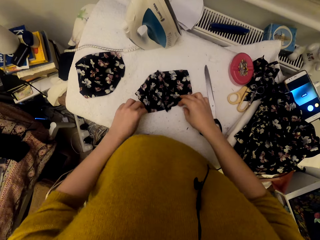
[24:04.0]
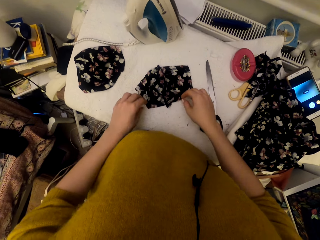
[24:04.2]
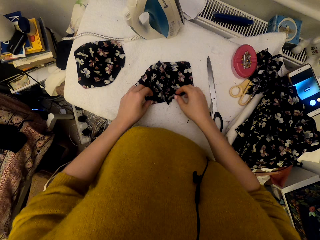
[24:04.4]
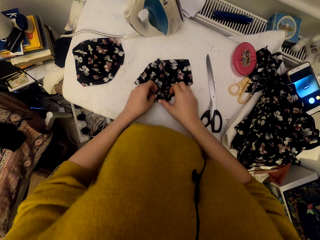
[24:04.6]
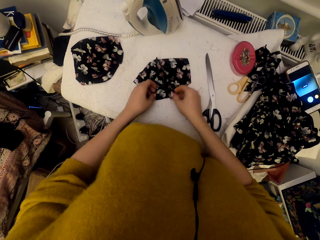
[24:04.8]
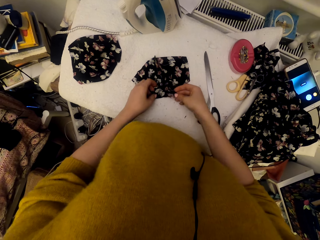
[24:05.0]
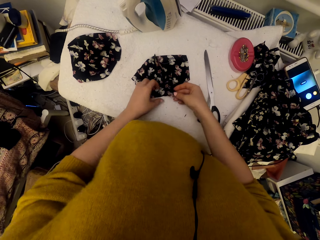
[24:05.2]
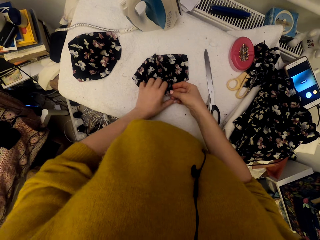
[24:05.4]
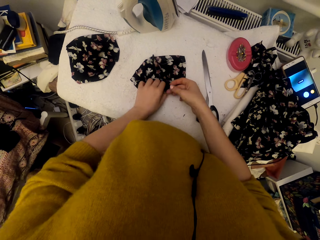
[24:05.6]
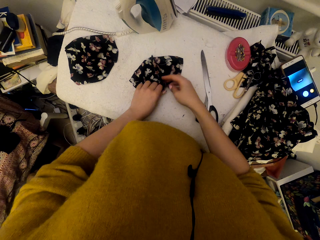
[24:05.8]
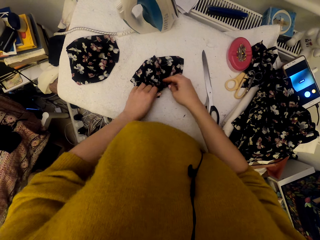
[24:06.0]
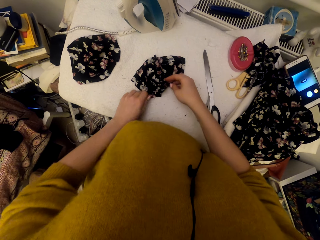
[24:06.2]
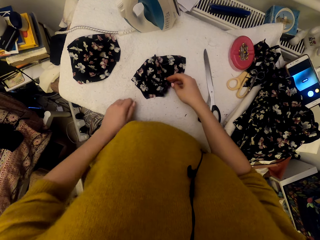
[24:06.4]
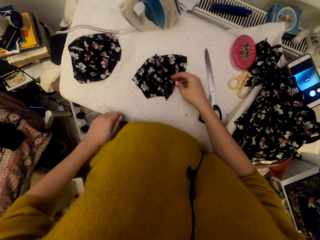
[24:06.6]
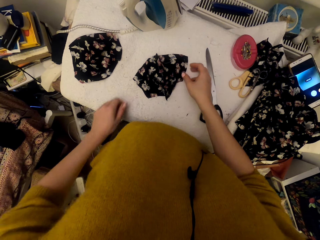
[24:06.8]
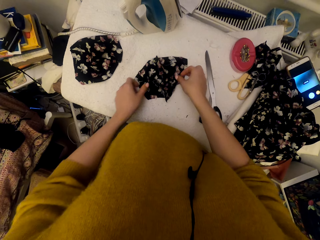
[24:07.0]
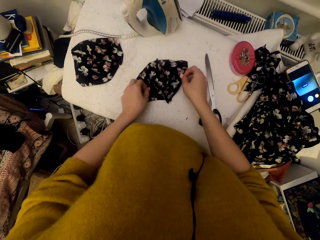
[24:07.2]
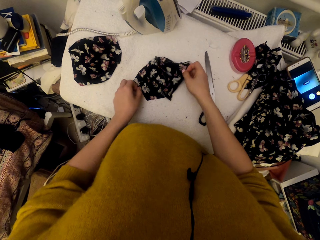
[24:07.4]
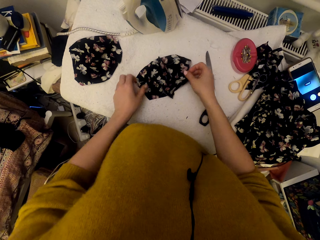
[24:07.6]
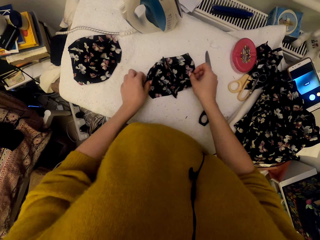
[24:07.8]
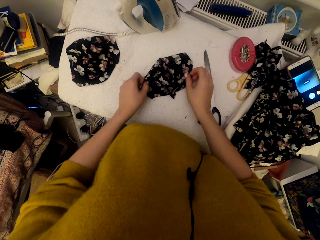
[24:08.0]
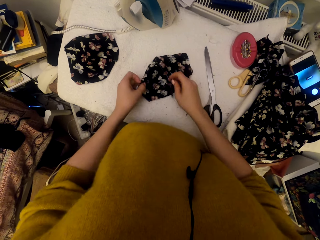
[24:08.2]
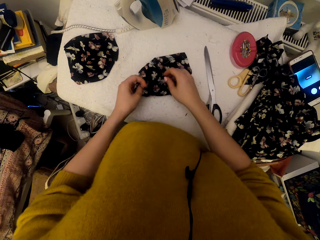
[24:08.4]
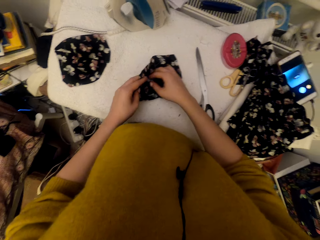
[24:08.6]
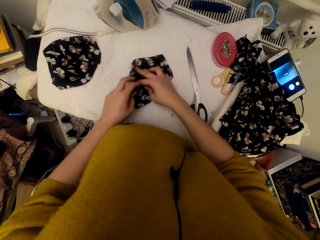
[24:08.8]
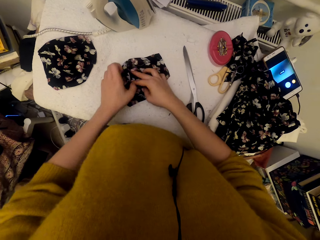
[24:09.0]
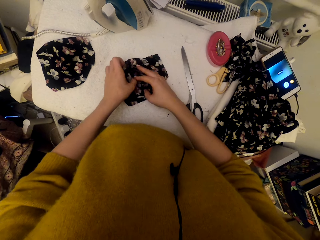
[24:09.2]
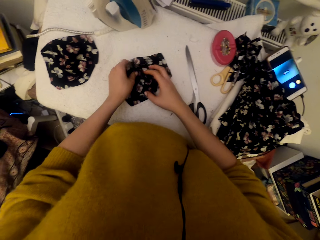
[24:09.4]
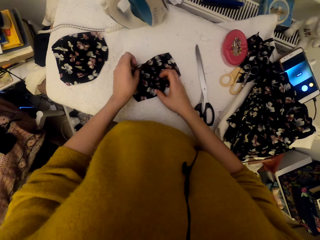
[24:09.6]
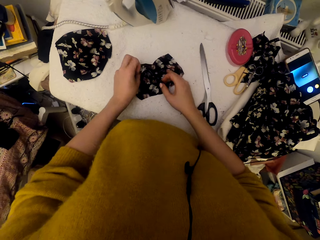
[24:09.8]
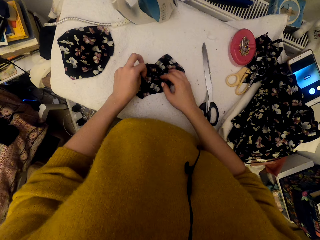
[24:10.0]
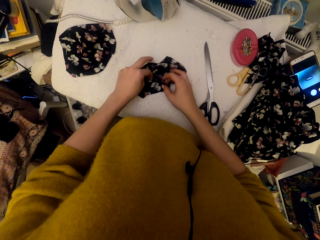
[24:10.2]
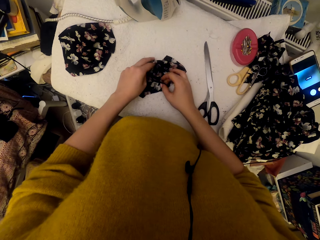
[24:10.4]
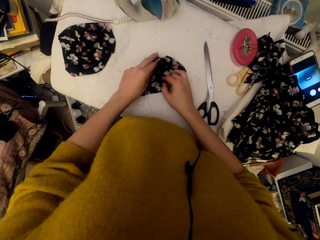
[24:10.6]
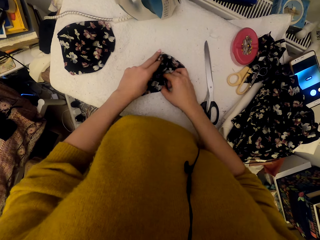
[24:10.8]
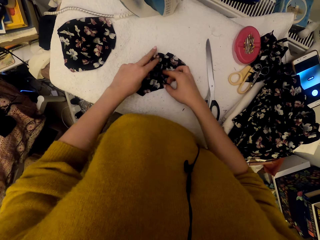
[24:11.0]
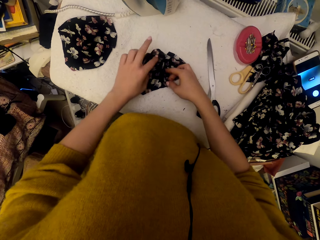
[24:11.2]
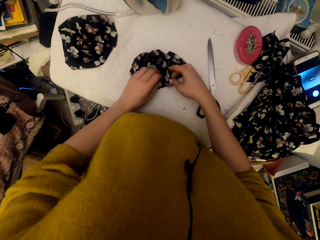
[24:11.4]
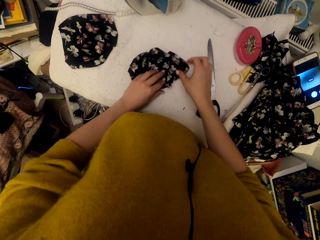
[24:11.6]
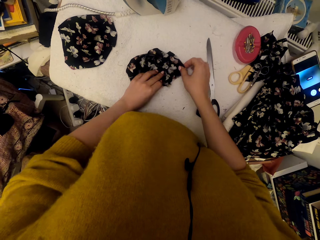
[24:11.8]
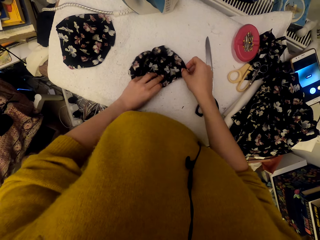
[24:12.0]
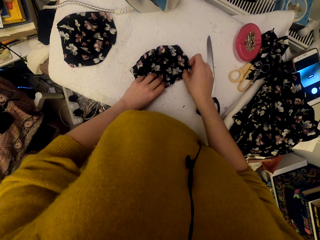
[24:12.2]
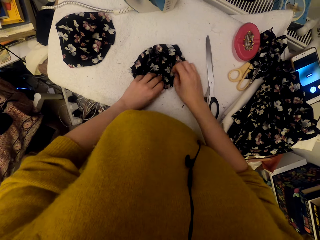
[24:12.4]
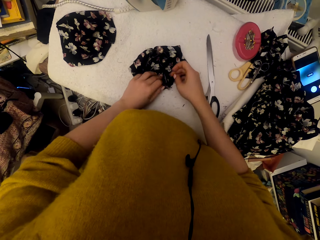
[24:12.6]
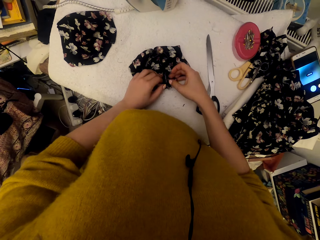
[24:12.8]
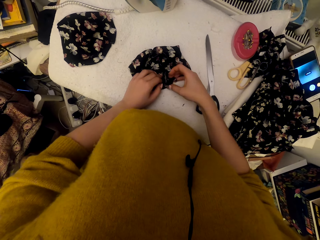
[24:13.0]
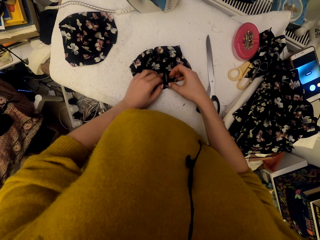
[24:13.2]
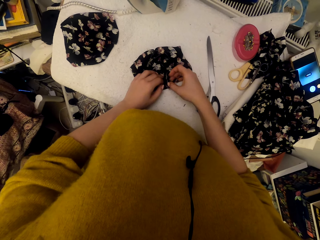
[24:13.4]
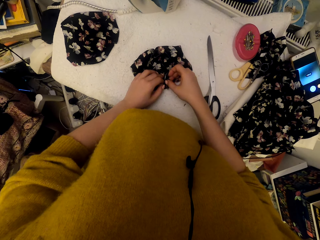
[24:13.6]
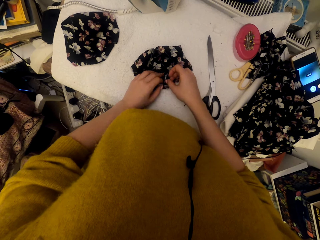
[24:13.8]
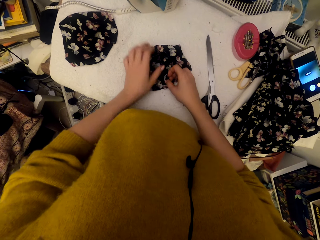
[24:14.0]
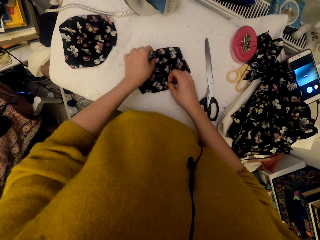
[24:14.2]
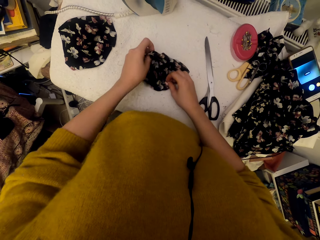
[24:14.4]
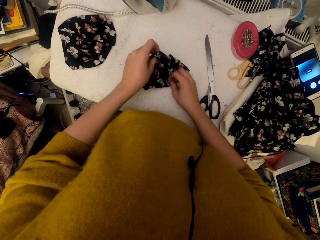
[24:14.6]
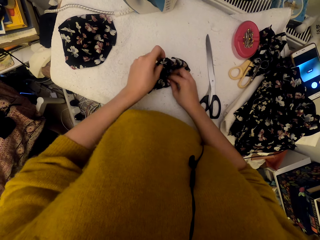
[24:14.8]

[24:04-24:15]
The camera wearer puts down a material. They move the material on a table.

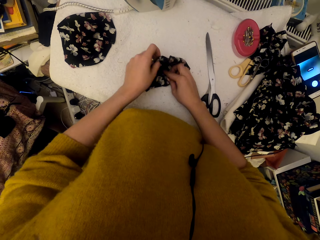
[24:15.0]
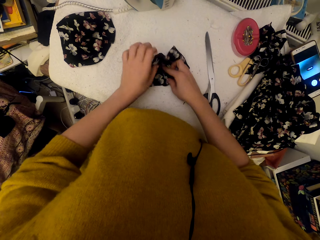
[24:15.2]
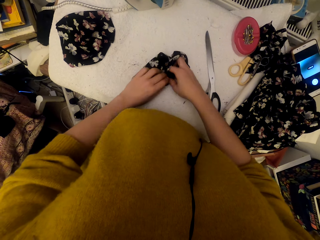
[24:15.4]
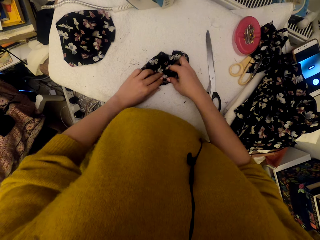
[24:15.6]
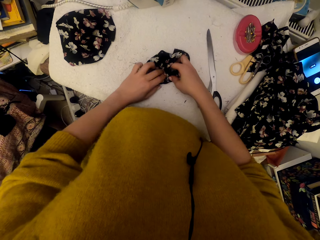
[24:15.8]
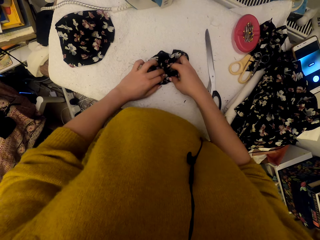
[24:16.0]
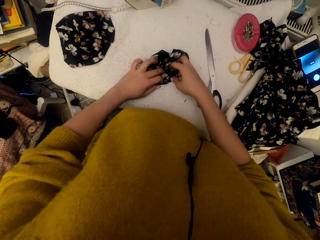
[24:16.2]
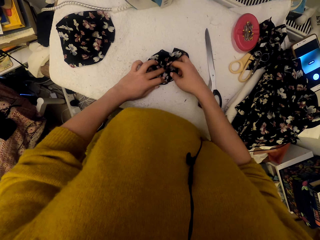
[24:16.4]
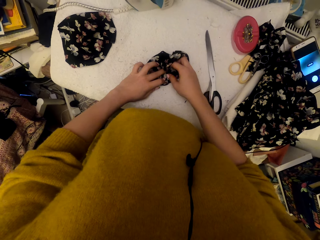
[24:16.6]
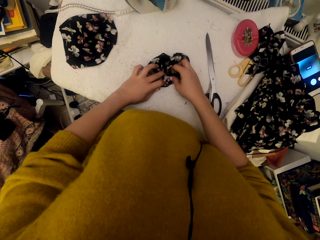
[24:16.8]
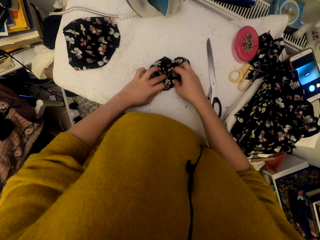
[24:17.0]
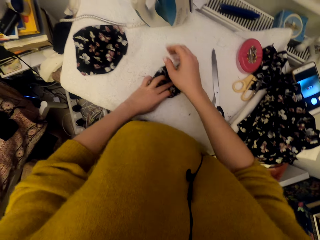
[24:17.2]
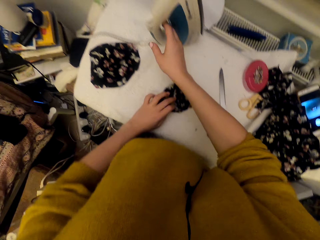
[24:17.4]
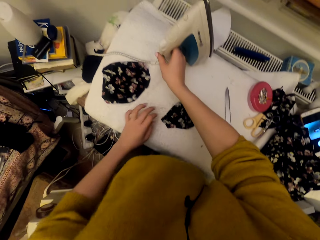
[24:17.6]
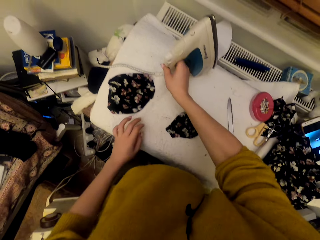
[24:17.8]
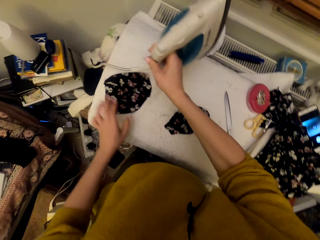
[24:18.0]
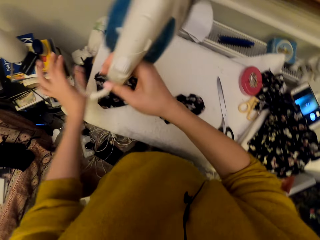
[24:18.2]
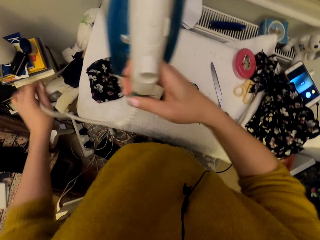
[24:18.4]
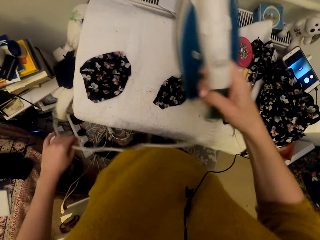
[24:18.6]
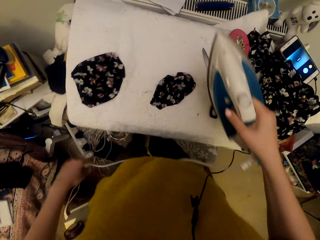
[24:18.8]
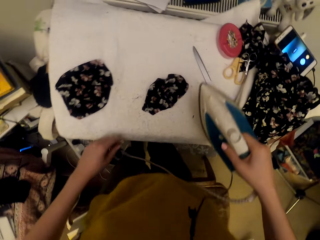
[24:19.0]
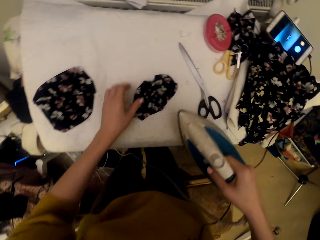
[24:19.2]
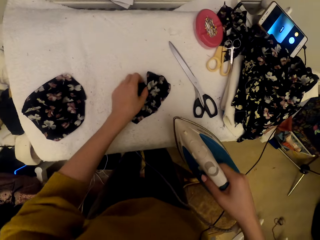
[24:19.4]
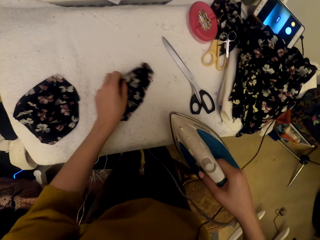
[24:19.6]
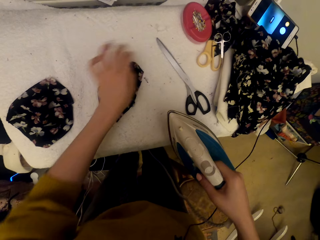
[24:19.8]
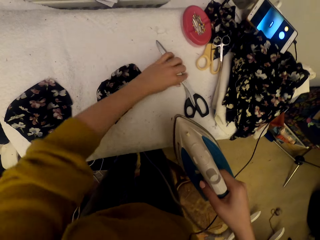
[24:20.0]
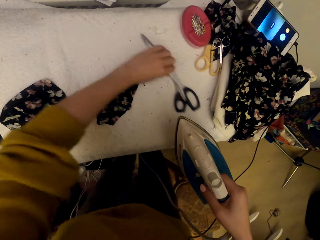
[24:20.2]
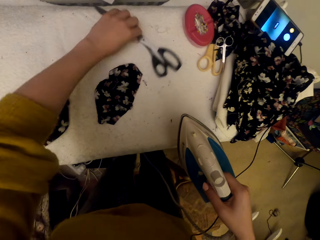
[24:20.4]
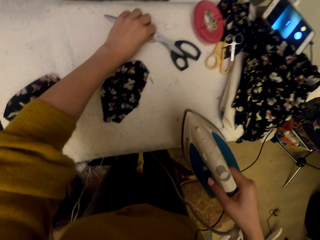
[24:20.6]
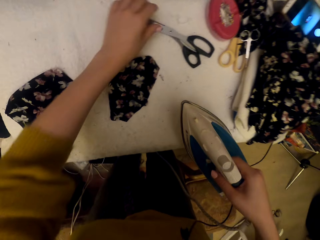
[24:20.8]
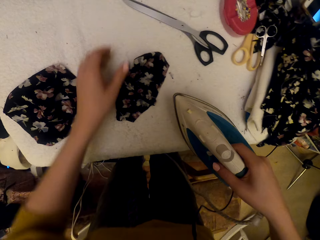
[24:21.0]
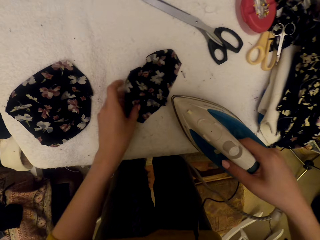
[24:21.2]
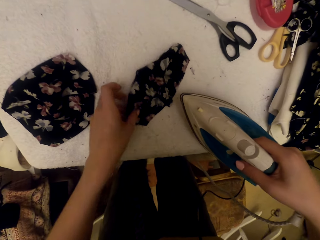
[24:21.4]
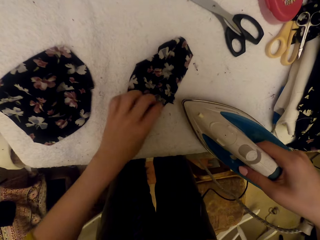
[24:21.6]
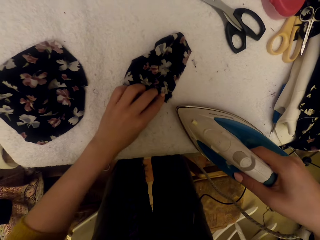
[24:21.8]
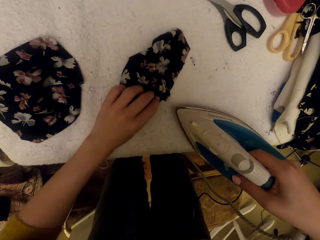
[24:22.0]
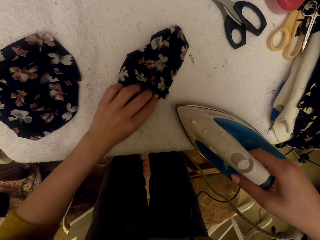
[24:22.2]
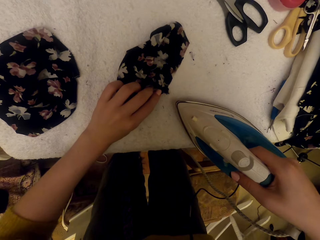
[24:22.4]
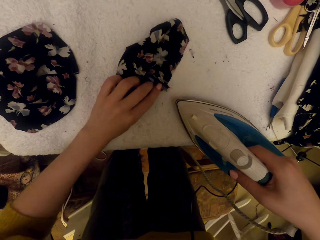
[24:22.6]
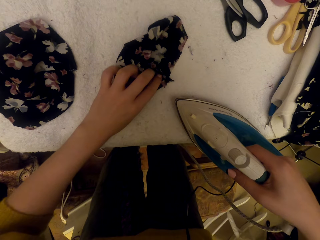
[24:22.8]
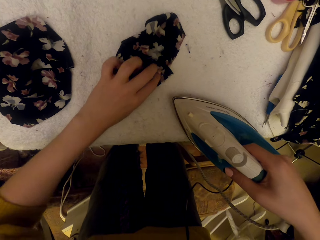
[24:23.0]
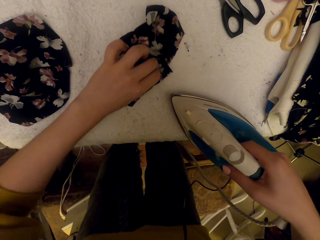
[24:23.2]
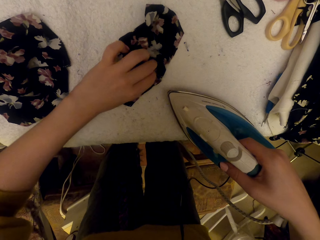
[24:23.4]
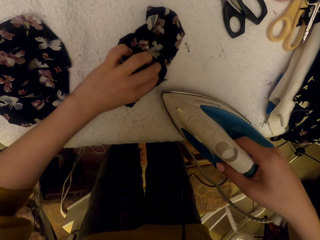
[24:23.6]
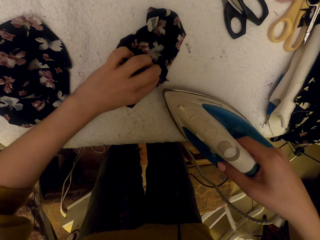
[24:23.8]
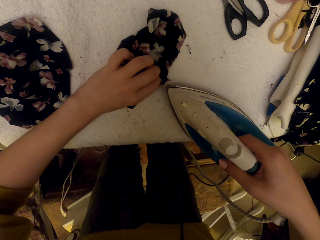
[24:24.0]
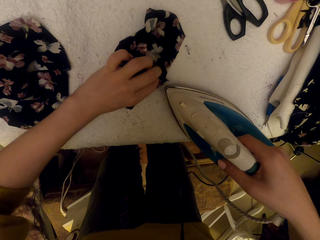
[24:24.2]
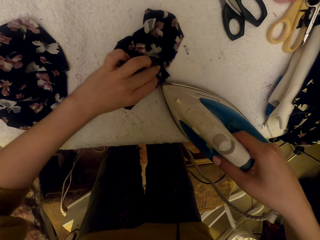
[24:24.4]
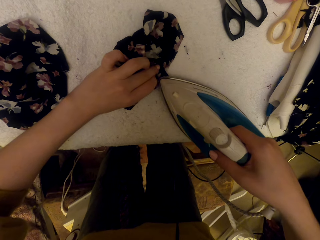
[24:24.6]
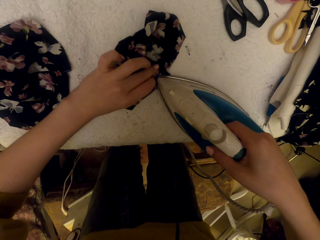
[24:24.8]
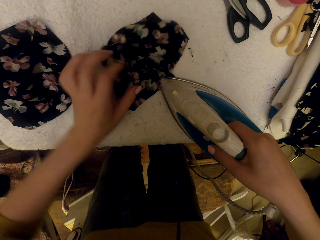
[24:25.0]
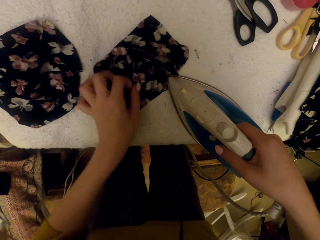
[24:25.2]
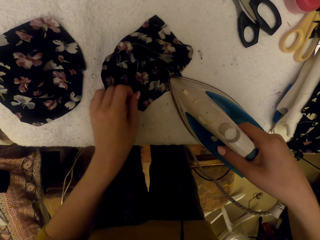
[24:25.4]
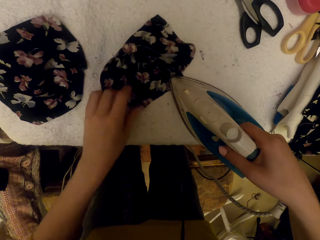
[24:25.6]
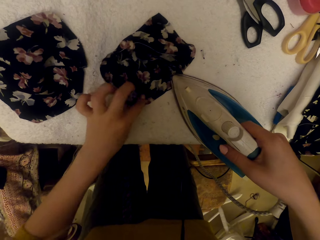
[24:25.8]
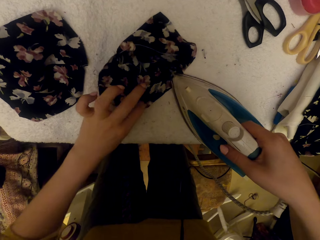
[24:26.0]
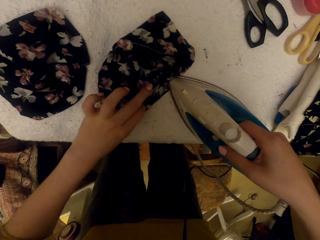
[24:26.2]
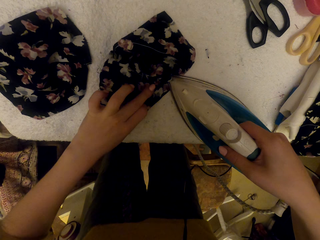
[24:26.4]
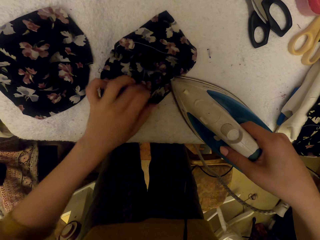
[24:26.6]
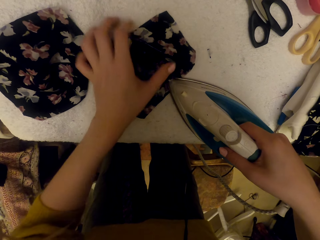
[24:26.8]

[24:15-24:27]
The camera wearer picks up a steam iron. They adjust the steam iron cable. They adjust the cloth piece on the worktable. They move a material. They adjust the scissors and move the scissors. They adjust the cloth piece on the worktable.
